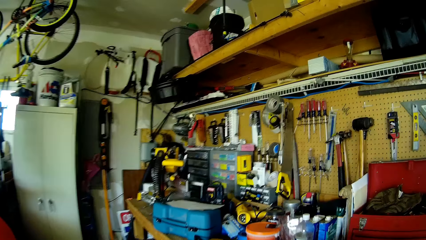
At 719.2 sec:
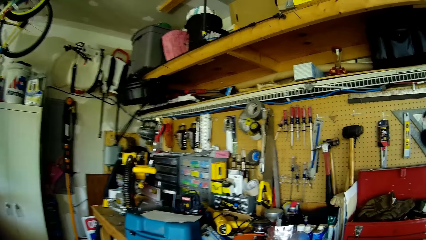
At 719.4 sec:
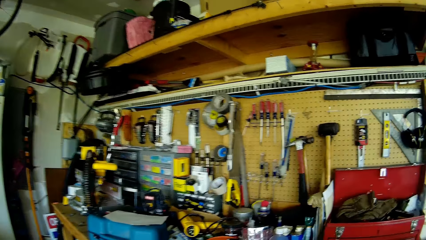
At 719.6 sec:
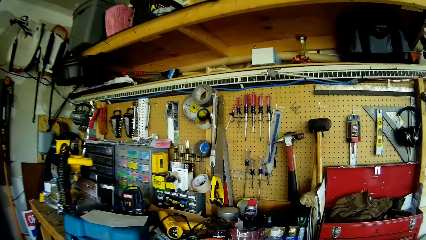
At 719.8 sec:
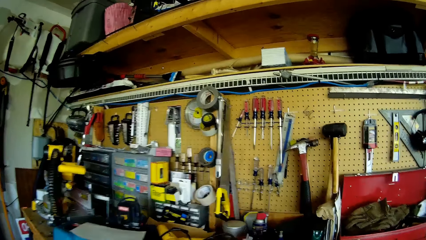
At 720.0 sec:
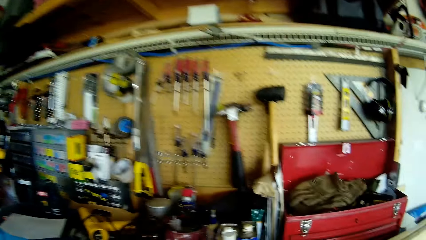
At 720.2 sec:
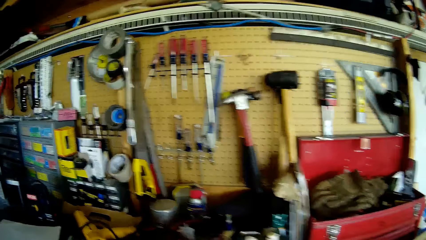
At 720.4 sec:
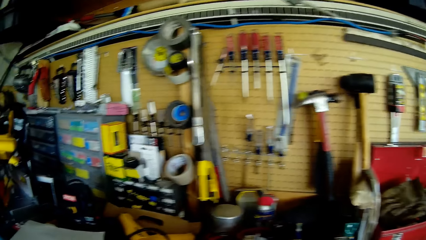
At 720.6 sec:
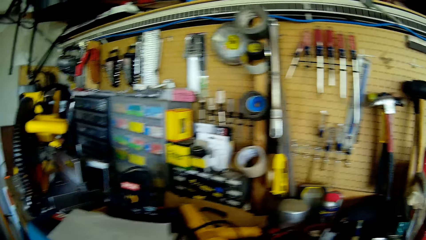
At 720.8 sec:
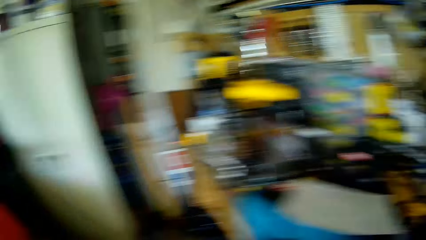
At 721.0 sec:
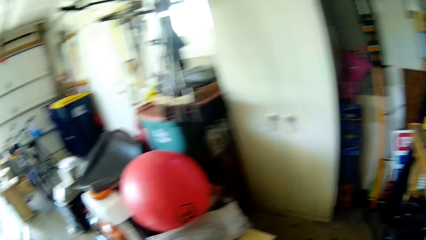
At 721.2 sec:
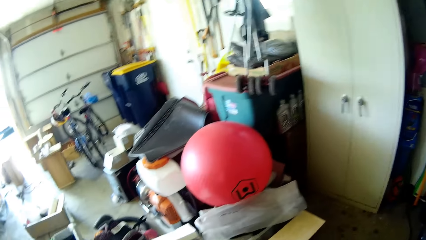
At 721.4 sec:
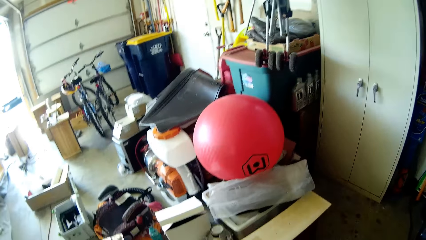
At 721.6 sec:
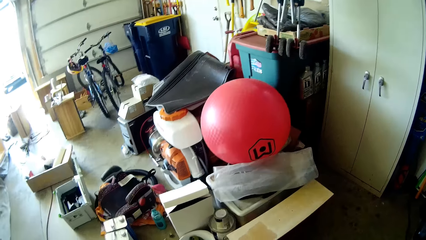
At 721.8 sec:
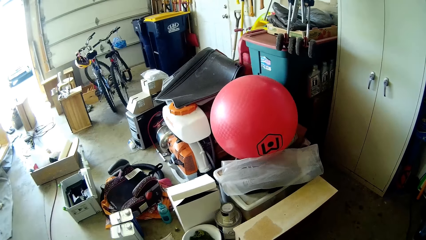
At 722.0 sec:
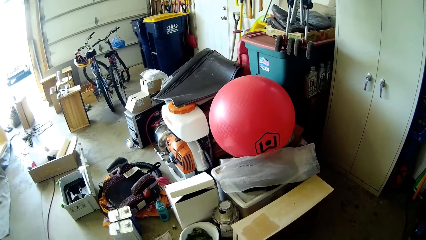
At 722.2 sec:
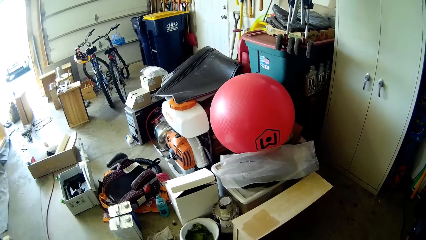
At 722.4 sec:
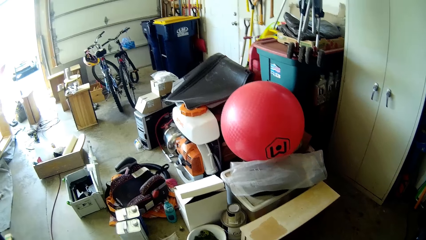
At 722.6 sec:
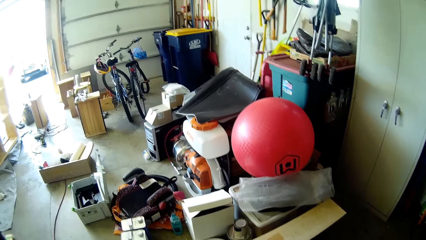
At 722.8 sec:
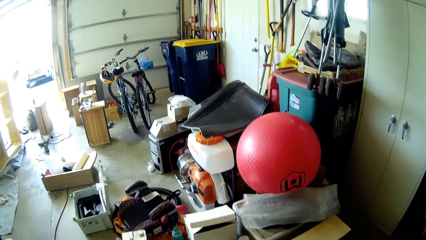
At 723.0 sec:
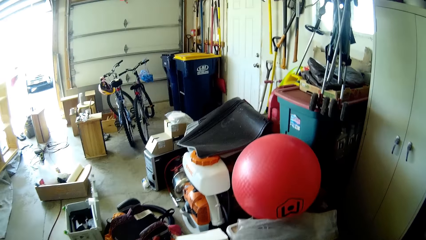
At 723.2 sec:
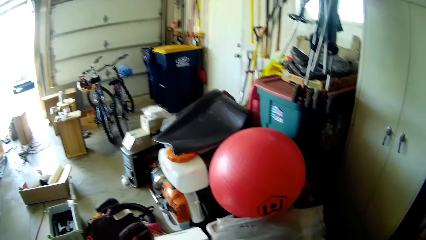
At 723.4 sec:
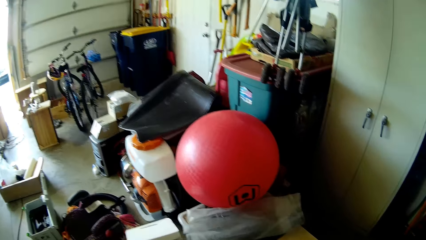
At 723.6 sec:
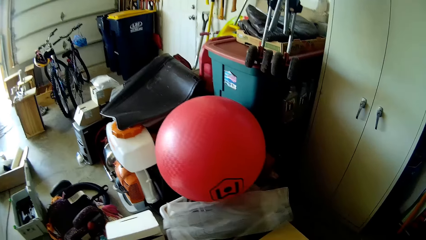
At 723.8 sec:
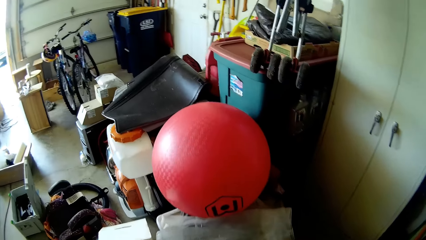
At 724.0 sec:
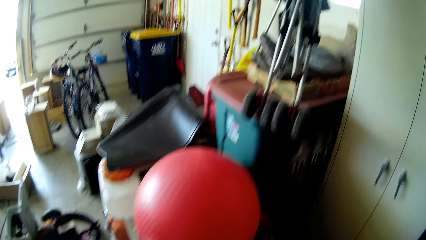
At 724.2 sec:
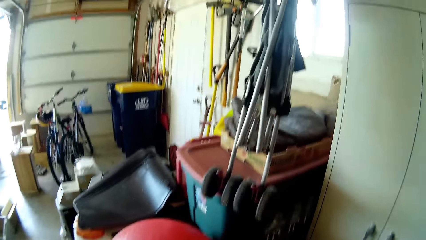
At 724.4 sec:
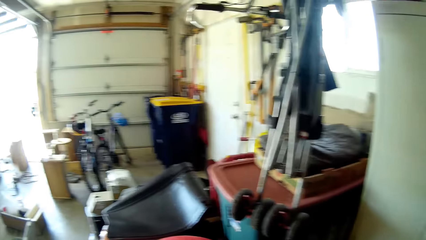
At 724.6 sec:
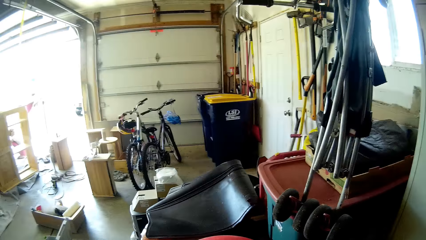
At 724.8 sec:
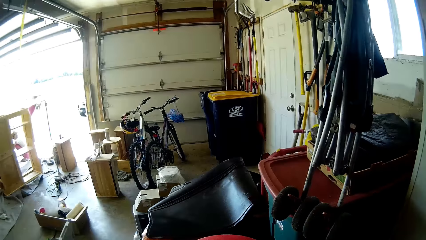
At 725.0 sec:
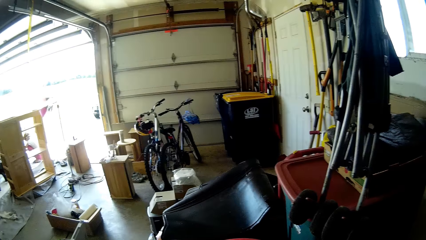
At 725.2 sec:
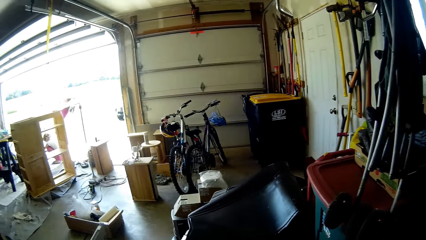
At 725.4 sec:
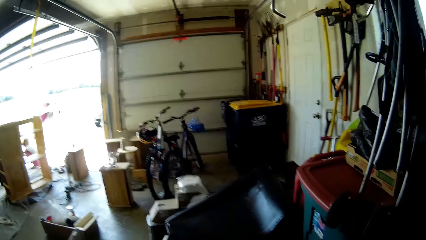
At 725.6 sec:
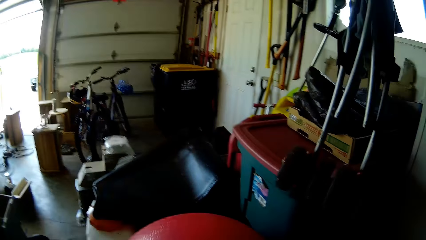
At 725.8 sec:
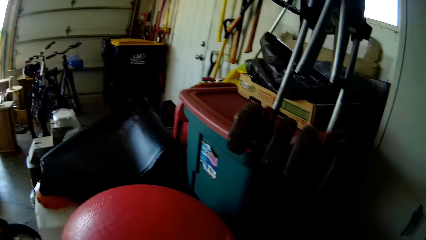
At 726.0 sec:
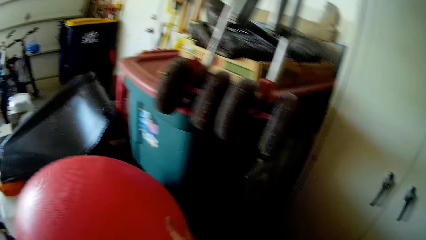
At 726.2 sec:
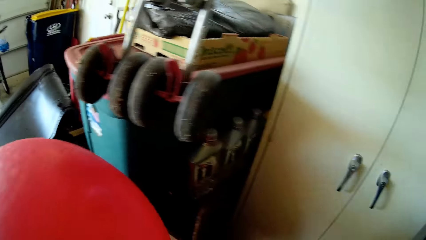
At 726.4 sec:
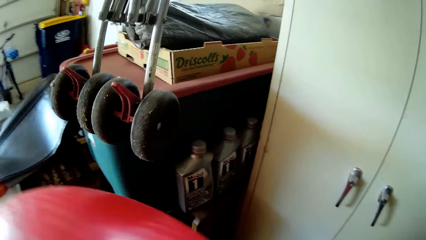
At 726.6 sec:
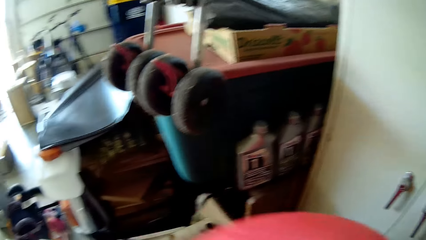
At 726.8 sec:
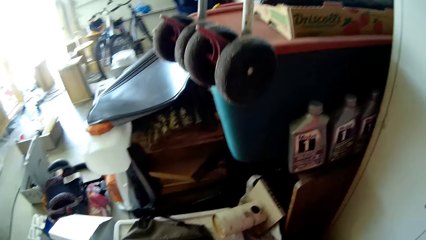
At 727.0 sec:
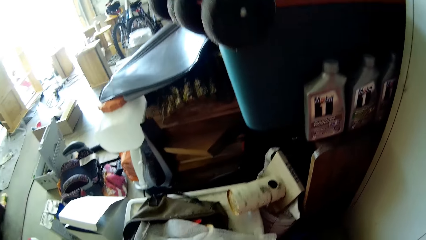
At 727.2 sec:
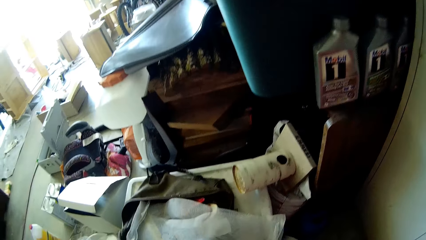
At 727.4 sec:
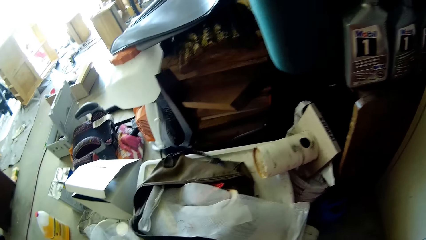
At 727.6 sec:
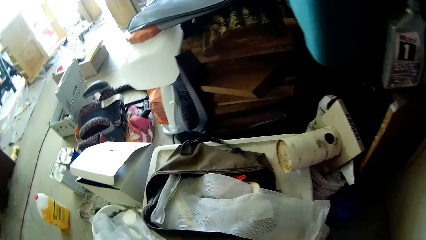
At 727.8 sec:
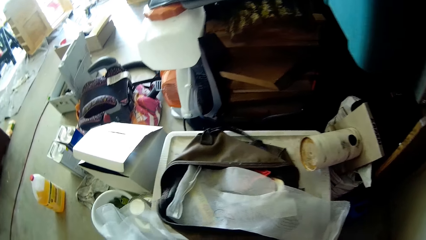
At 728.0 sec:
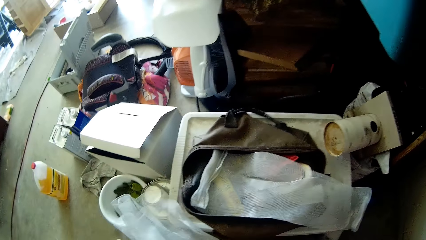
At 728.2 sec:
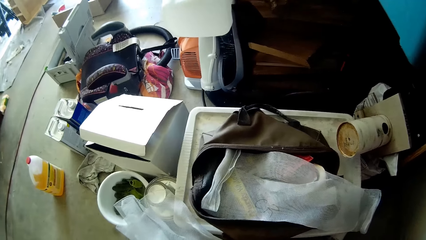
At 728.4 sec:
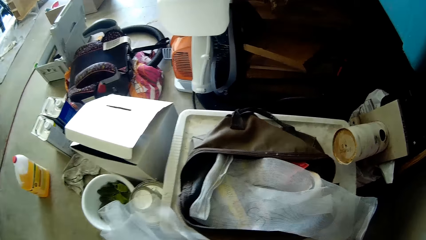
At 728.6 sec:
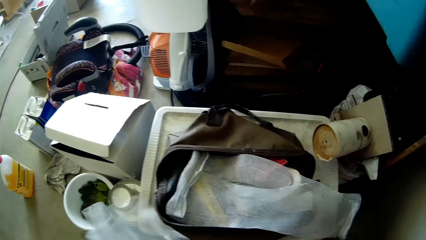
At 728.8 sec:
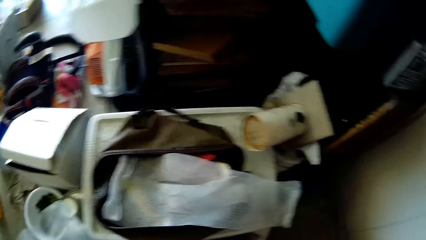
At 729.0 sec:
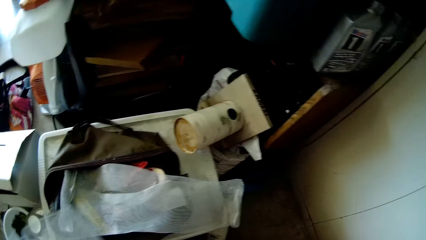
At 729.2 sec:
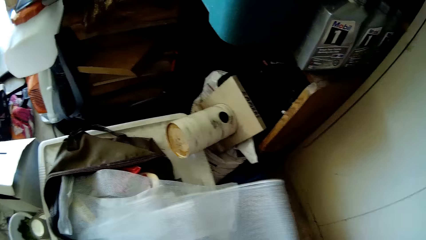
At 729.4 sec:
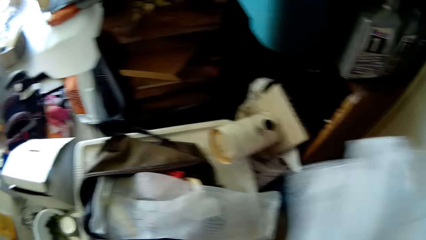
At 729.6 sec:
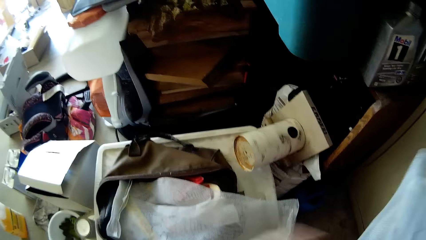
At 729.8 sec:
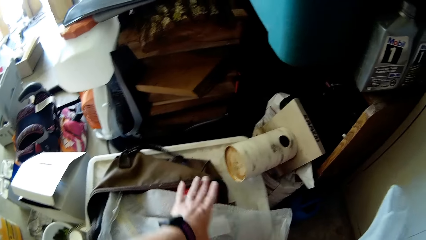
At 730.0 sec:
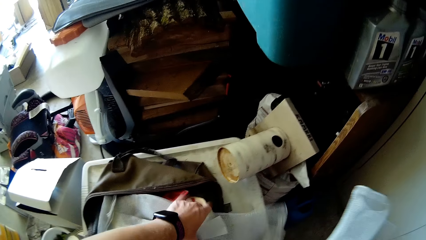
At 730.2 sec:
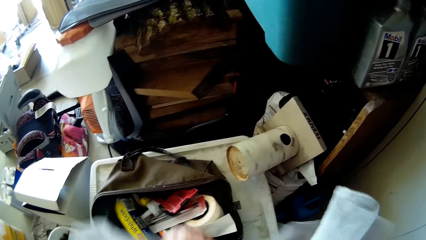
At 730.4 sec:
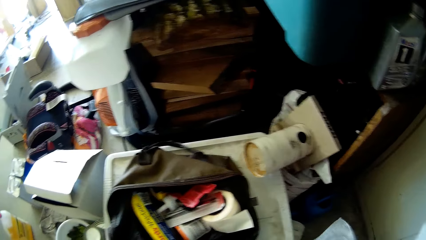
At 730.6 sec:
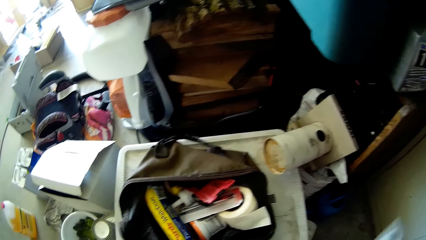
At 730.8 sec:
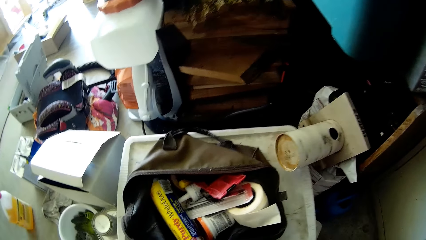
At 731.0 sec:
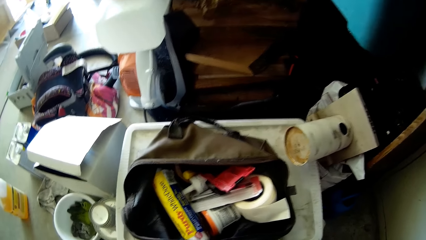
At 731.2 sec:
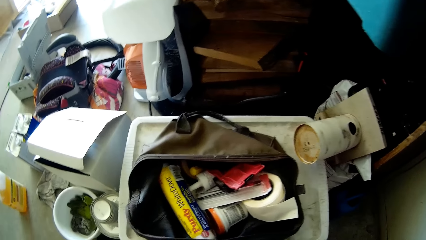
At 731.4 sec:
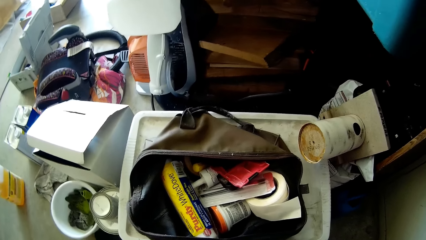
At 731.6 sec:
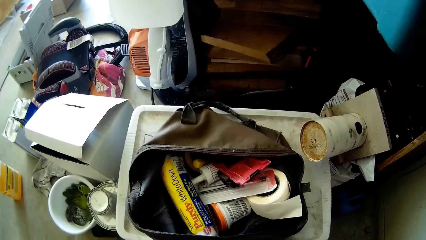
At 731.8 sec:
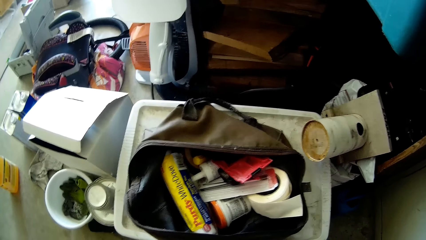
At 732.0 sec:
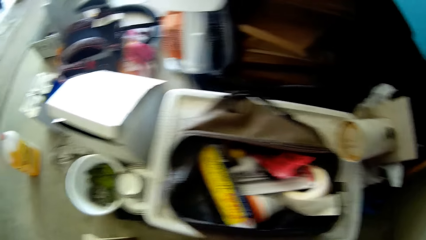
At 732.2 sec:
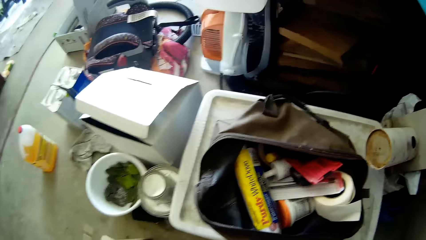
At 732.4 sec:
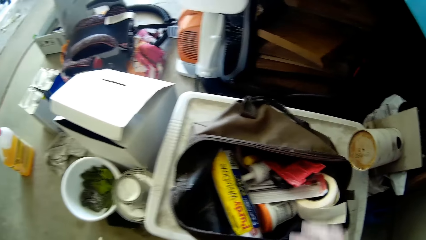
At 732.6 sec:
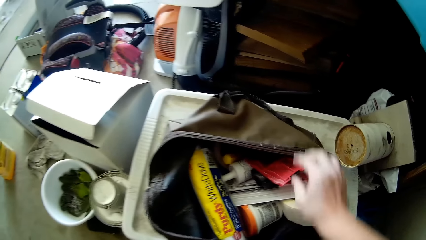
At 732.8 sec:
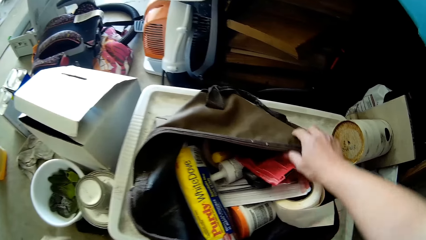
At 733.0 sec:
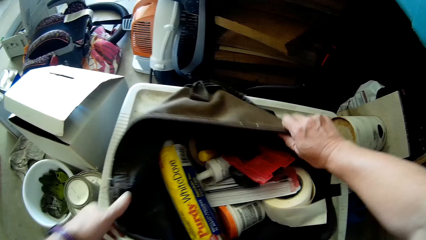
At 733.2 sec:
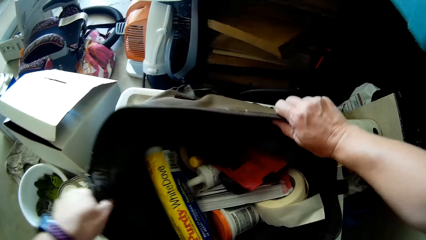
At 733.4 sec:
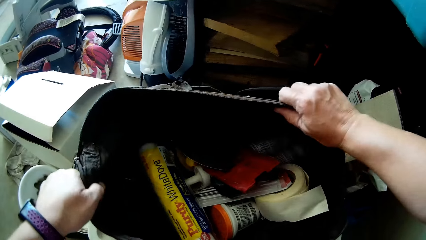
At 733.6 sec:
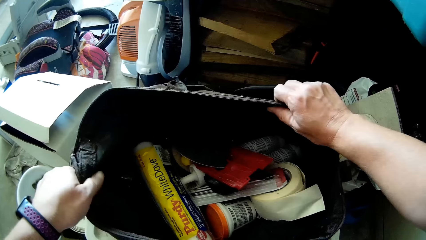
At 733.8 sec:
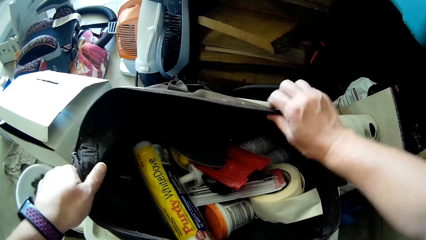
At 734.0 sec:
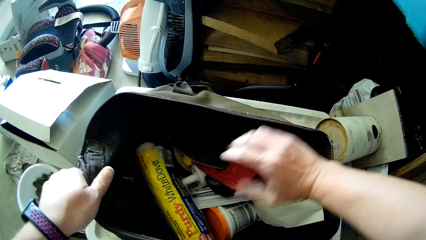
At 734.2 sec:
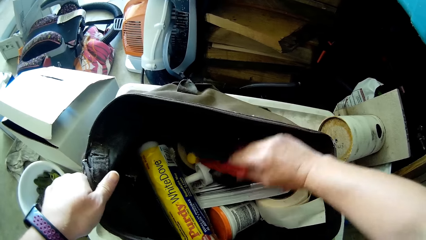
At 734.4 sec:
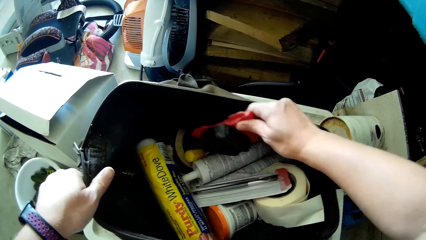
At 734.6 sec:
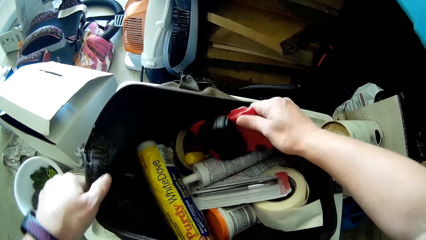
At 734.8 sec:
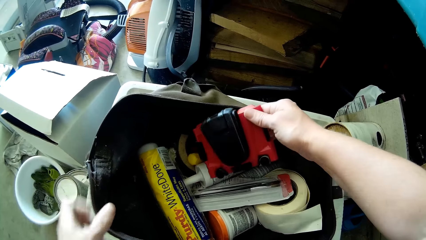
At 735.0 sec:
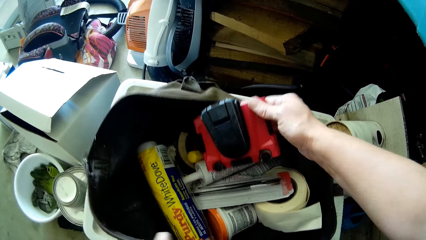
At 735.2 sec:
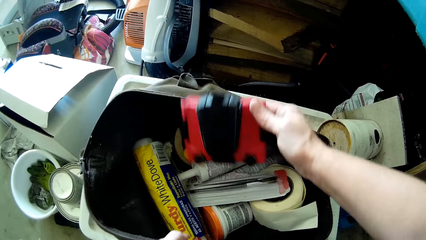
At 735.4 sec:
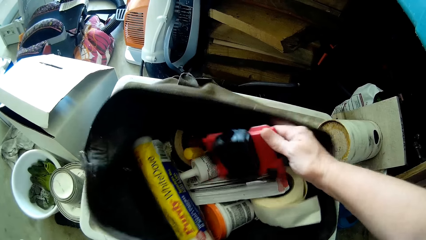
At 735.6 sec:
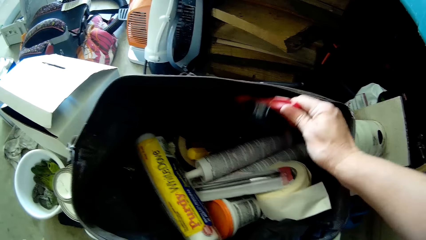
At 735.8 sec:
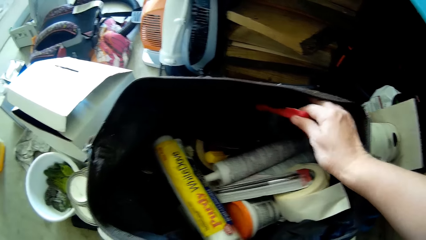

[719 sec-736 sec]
The camera wearer looks around the workshop. She moves an air ball from a handbag to the floor with her right hand. She picks up a balloon and drops the balloon on the floor. She picks up a net or polythene from the floor with her right hand. She picks up a paper from the handbag with her left hand. She holds the polythene. She adjusts the handbag with both hands. She holds the bag. She adjusts a red measuring scale in the handbag with her right hand. She touches something.
